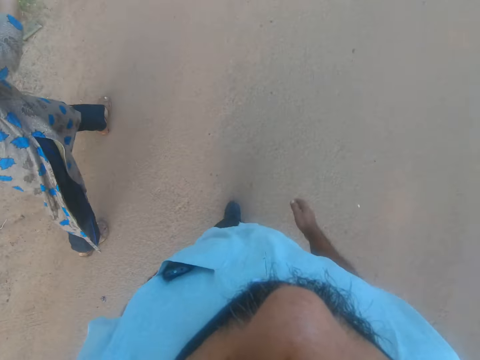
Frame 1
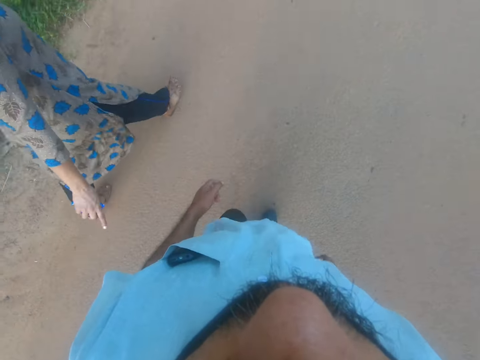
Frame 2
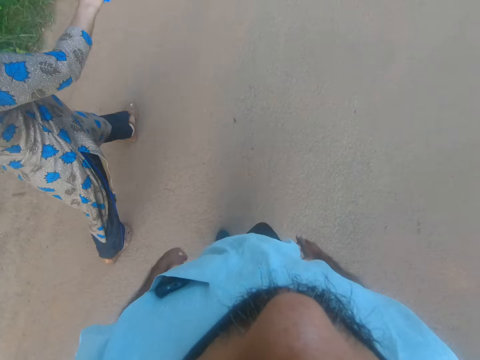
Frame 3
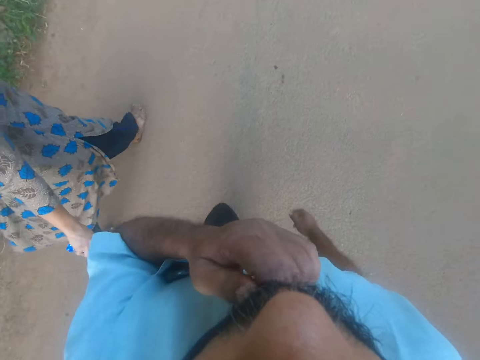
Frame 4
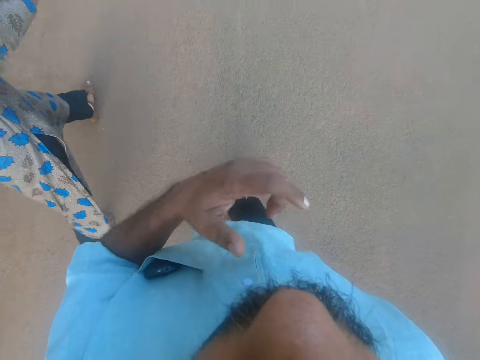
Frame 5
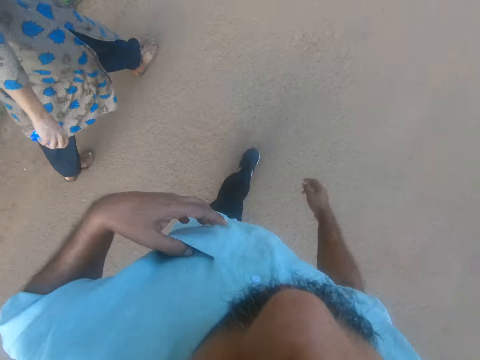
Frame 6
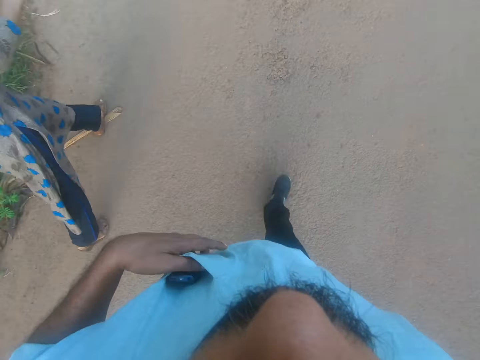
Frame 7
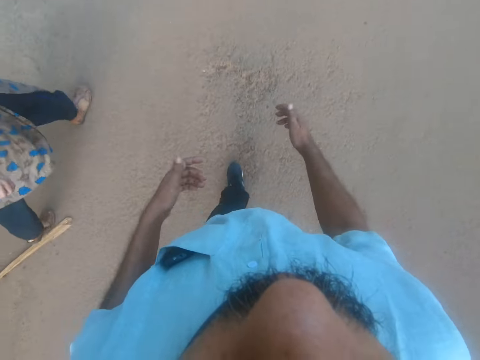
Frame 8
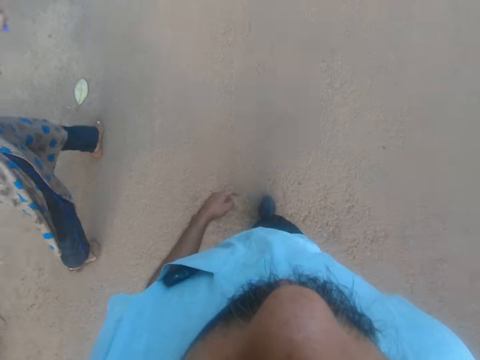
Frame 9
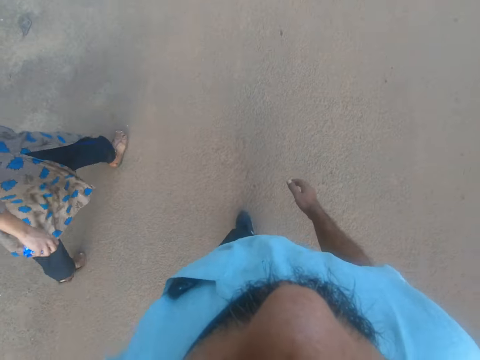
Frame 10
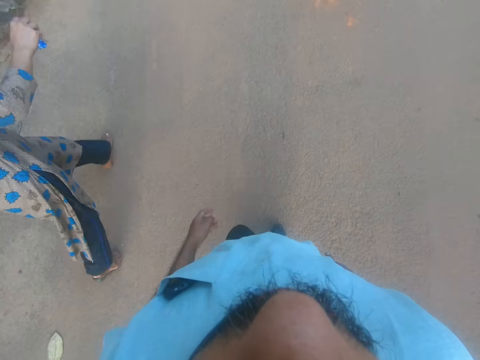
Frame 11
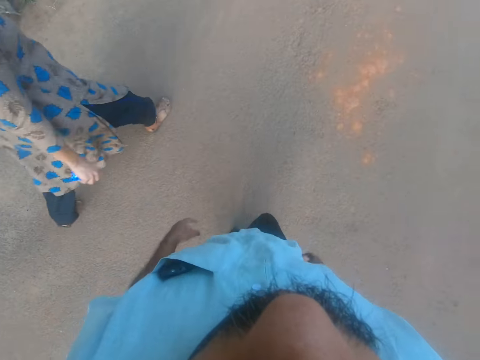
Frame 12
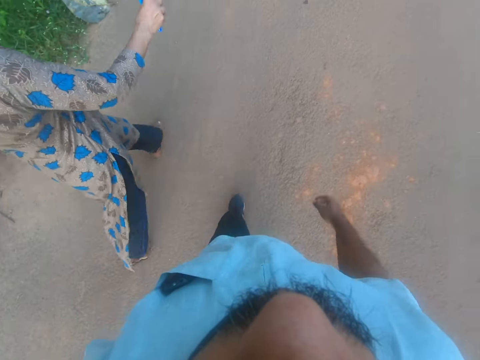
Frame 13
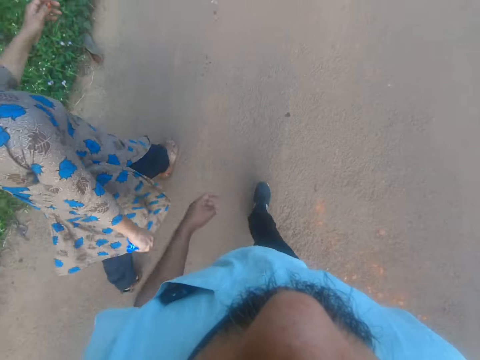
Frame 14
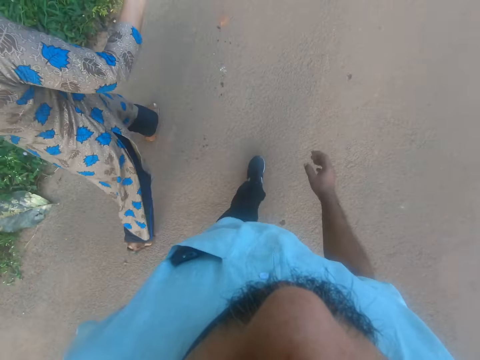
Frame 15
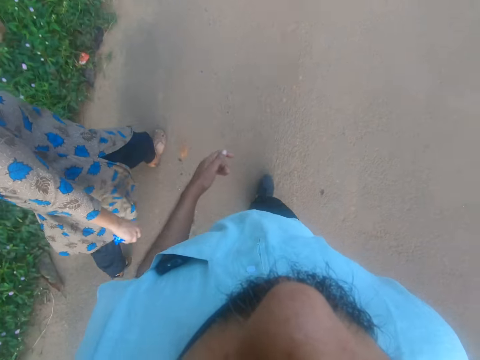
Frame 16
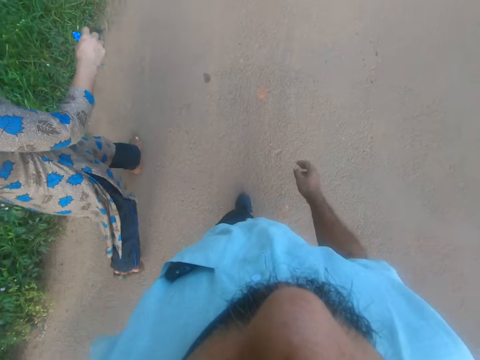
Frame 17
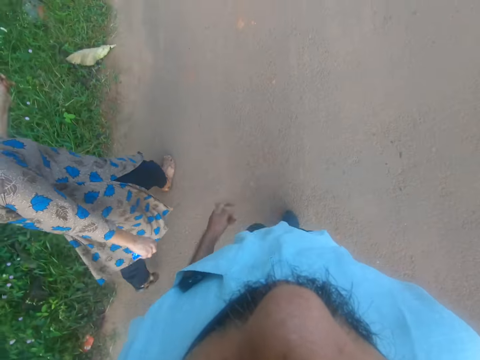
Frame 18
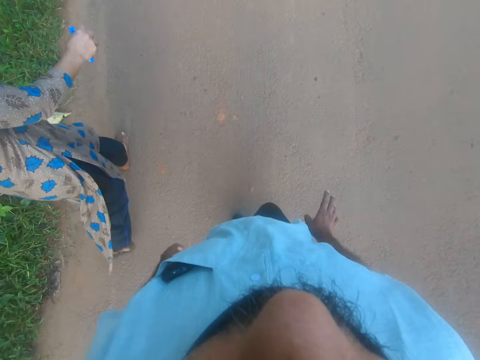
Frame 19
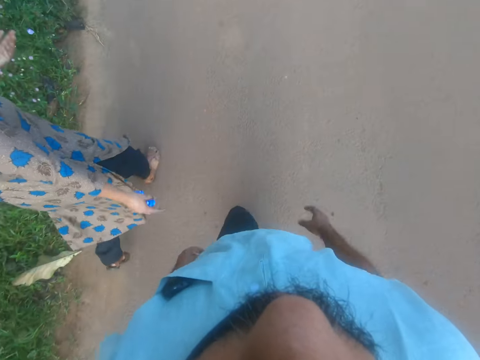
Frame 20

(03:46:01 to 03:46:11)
The camera wearer touches his beard. He touches the face mask. He pushes his phone into his pocket with his left hand. He touches the phone. He drops his left hand. He walks on the road. He swings his left.

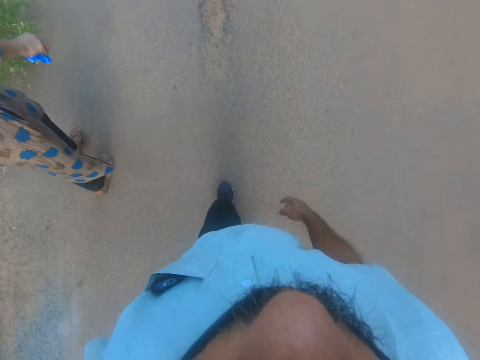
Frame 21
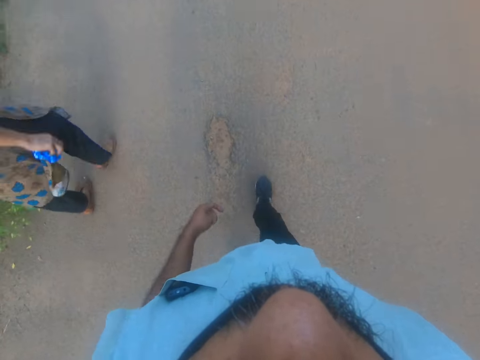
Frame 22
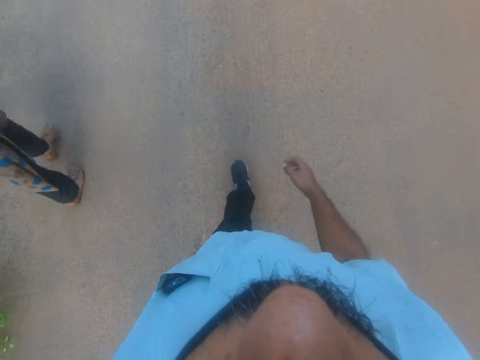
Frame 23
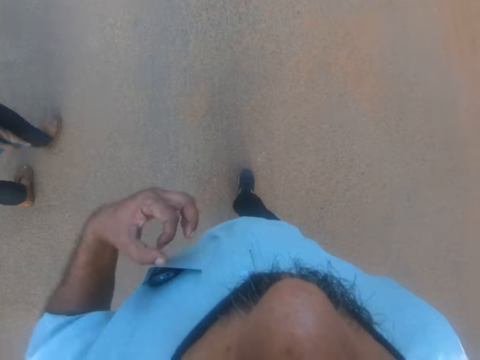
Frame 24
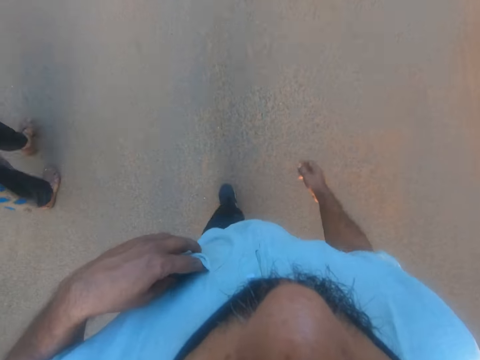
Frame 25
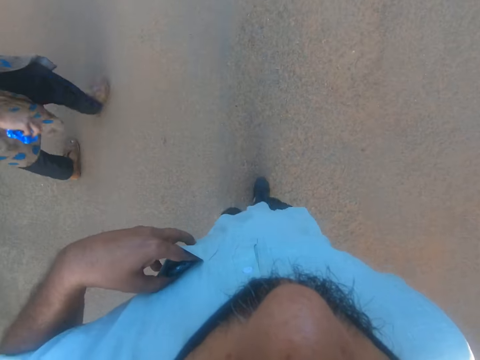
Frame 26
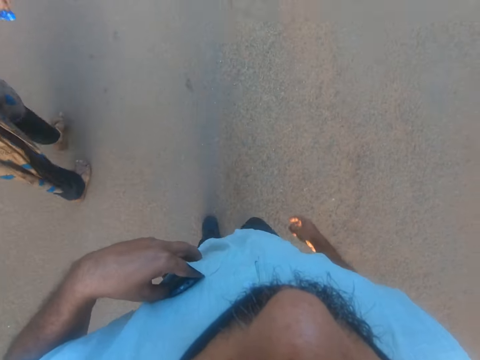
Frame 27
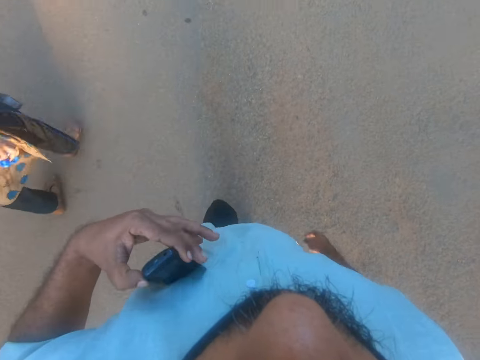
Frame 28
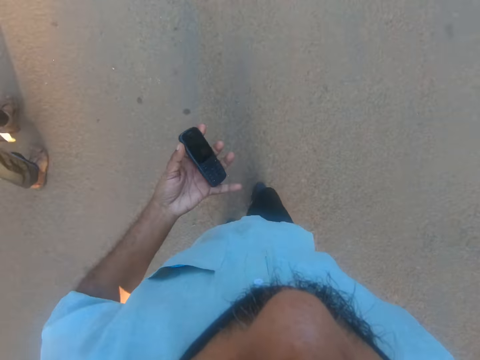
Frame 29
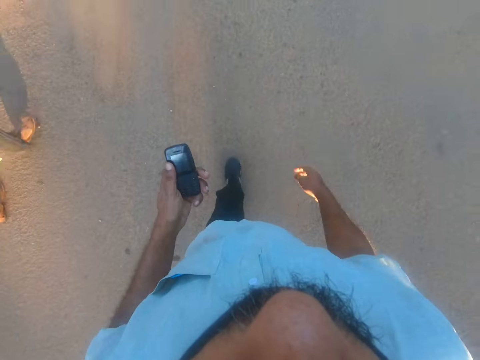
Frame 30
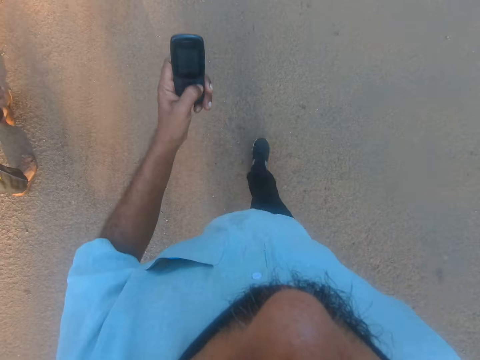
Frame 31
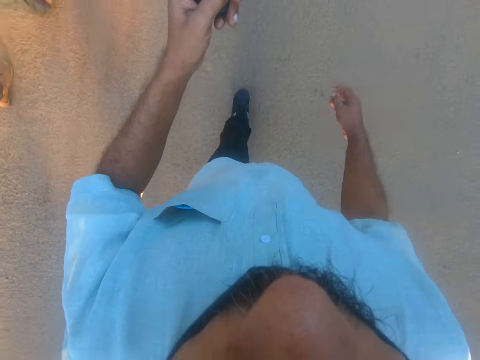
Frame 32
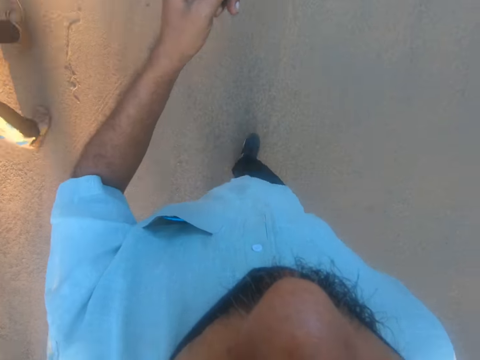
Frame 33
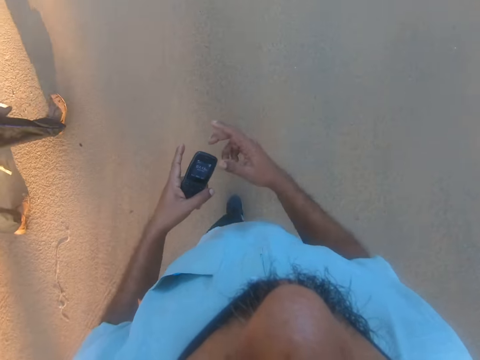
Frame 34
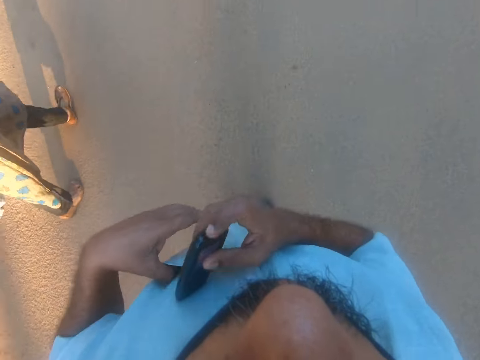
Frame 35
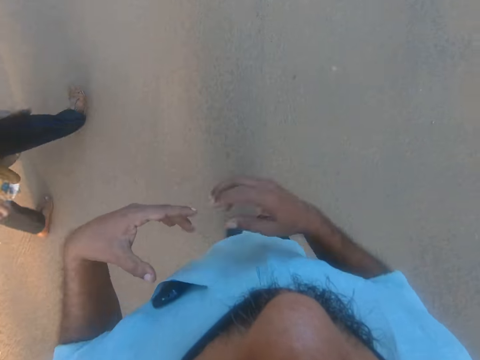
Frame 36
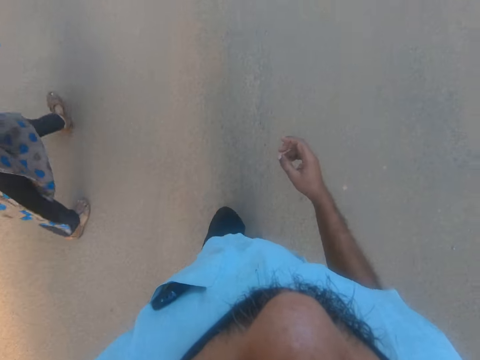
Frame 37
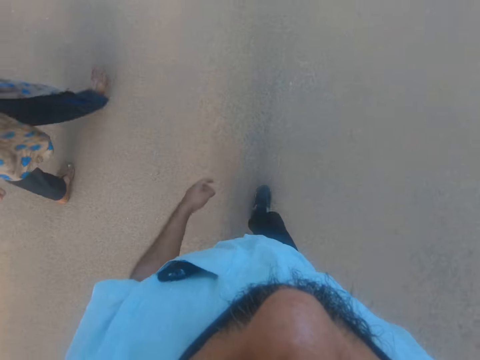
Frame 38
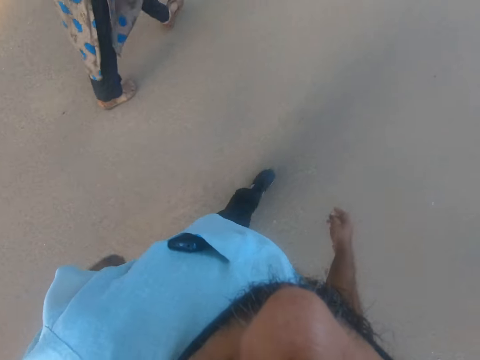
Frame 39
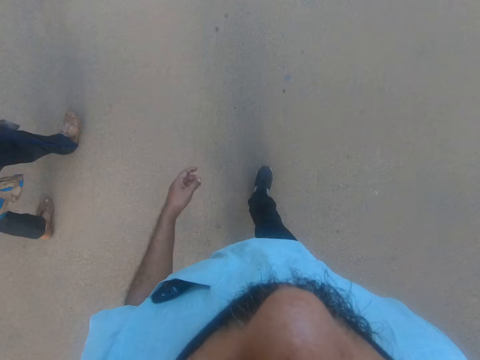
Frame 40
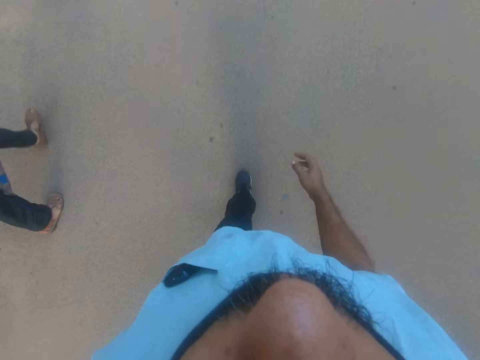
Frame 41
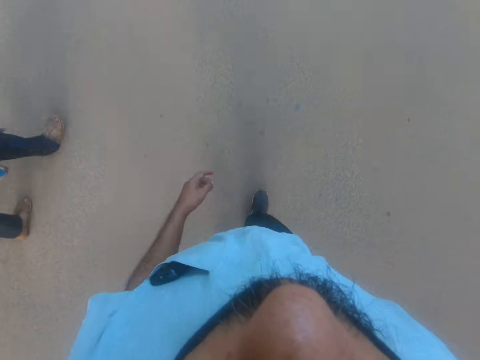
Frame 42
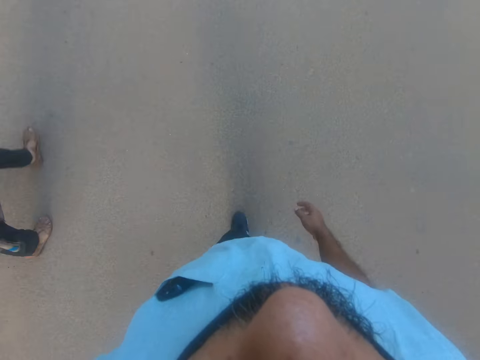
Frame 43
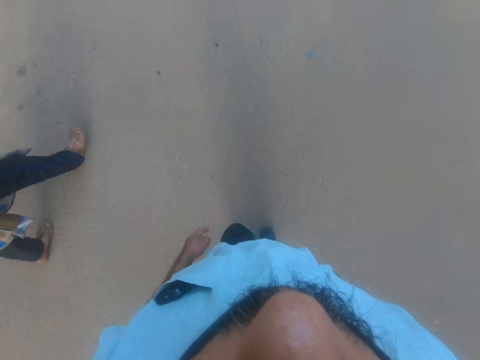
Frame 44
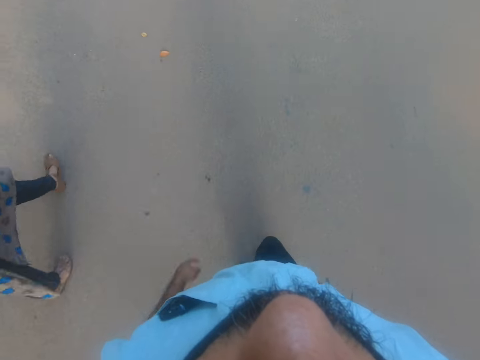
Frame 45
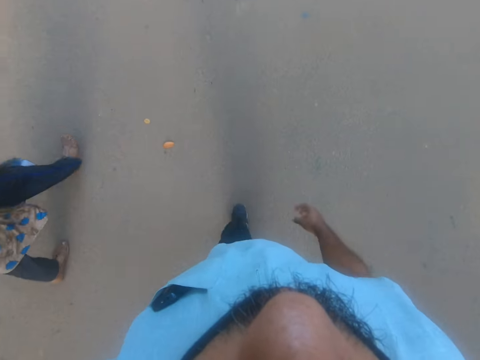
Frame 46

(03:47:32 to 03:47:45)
The camera wearer picks up his phone in his pocket with his left hand. He puts the hand in the pocket. He holds the phone. He dials the phone. He holds the phone. He inserts the phone in his pocket. He swings his hands. He walks on the road.
